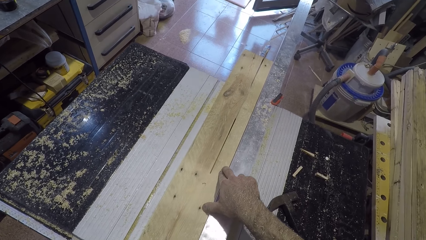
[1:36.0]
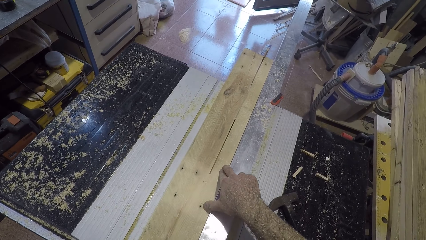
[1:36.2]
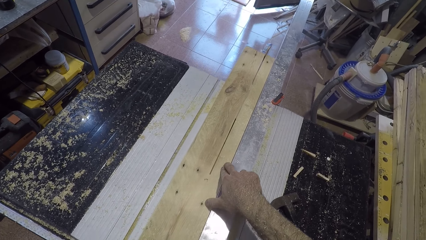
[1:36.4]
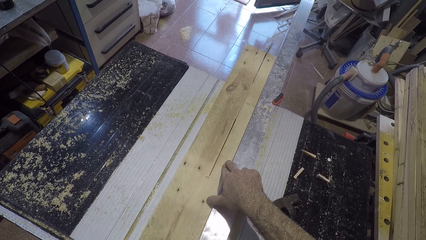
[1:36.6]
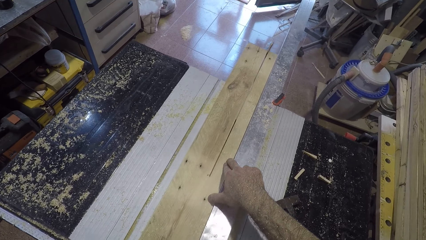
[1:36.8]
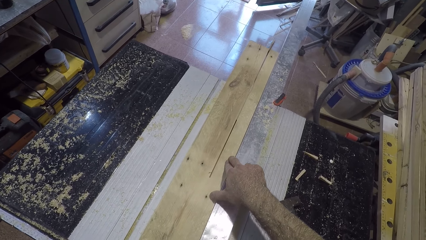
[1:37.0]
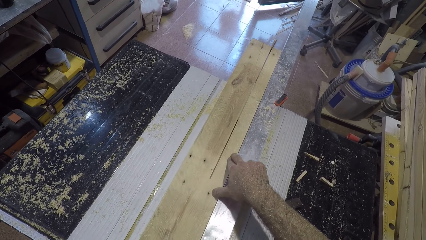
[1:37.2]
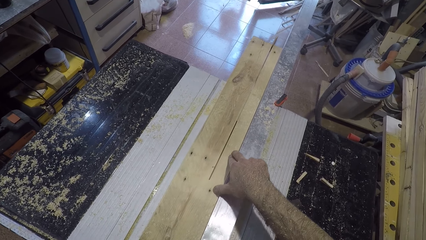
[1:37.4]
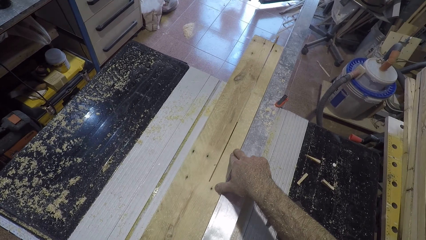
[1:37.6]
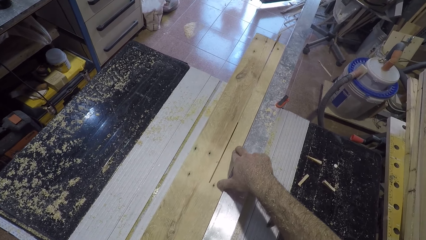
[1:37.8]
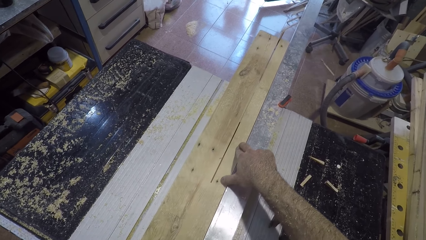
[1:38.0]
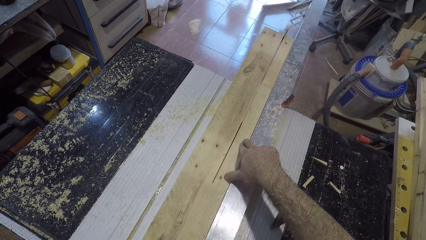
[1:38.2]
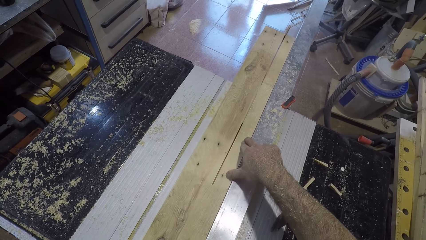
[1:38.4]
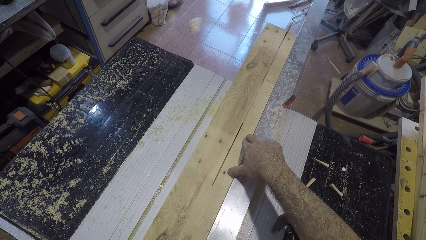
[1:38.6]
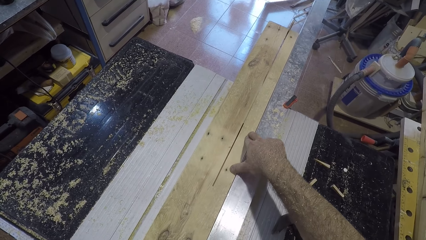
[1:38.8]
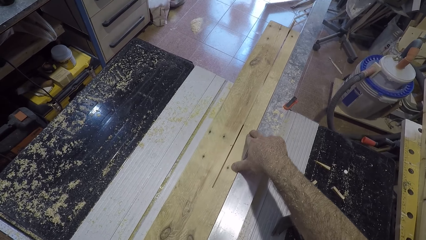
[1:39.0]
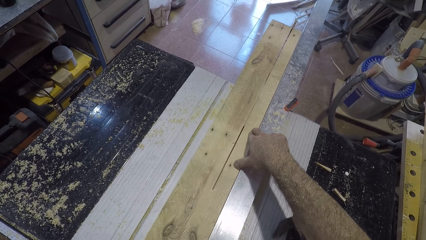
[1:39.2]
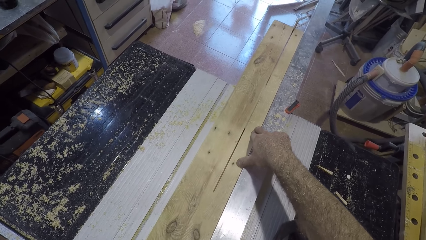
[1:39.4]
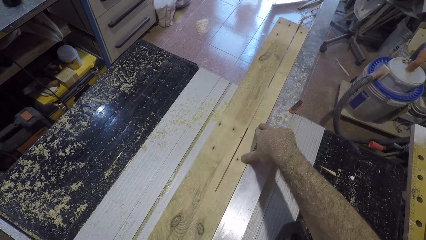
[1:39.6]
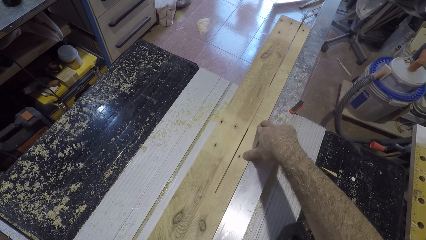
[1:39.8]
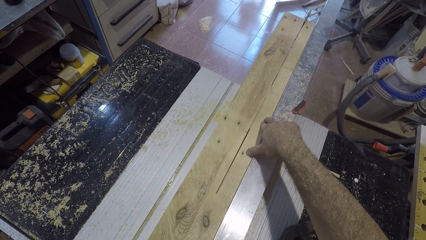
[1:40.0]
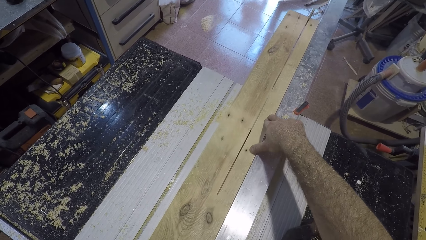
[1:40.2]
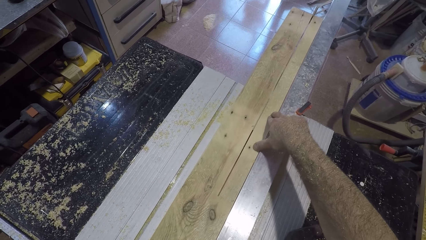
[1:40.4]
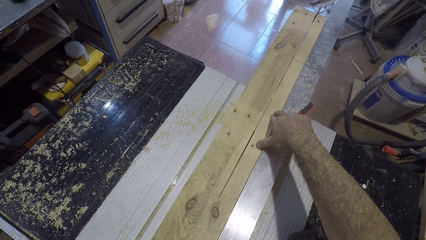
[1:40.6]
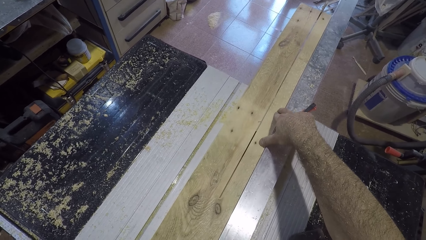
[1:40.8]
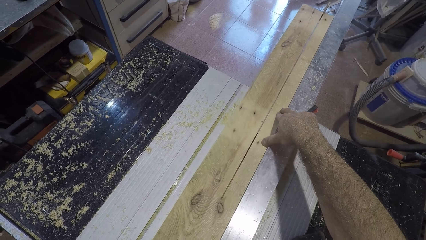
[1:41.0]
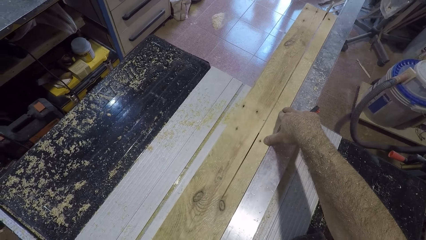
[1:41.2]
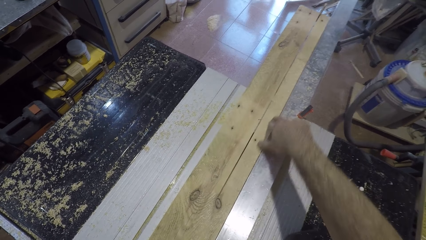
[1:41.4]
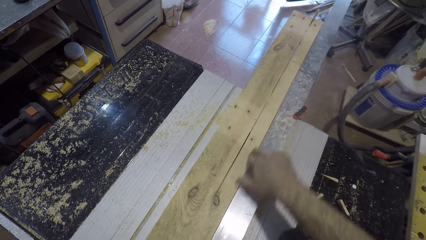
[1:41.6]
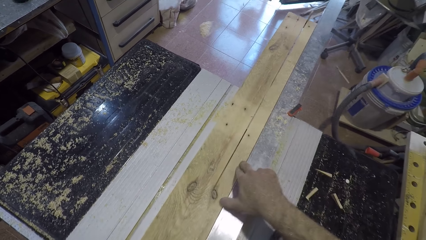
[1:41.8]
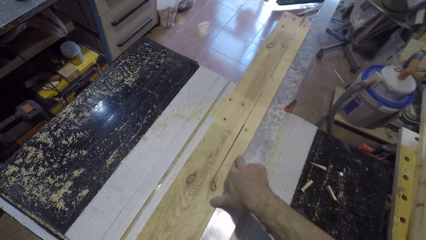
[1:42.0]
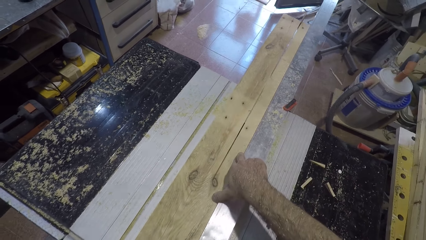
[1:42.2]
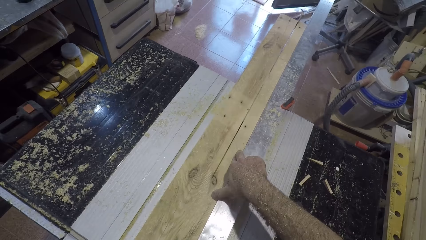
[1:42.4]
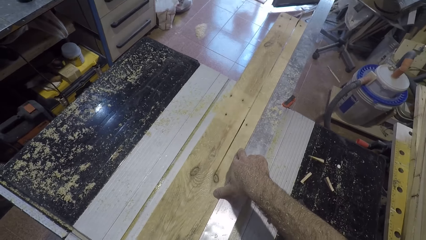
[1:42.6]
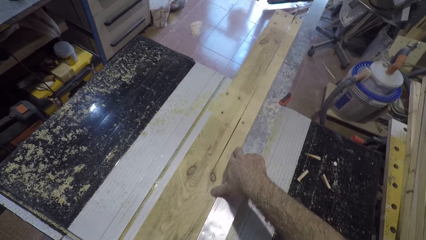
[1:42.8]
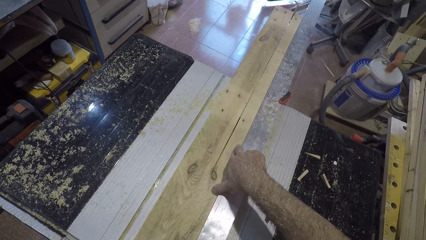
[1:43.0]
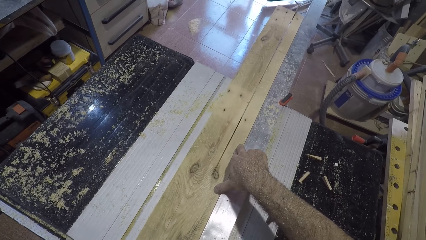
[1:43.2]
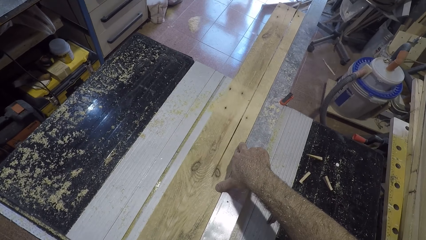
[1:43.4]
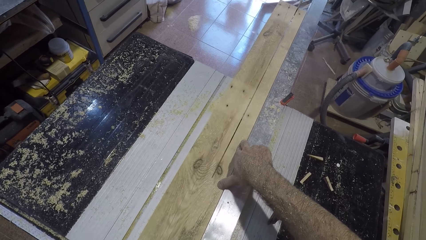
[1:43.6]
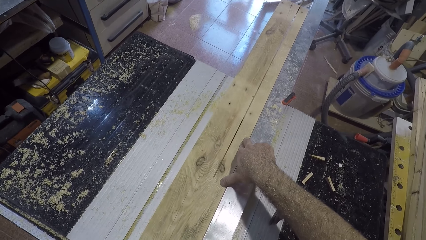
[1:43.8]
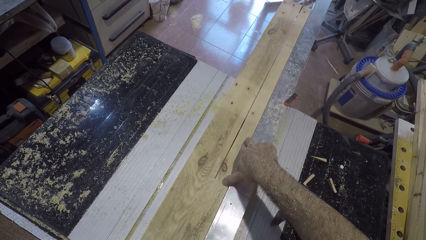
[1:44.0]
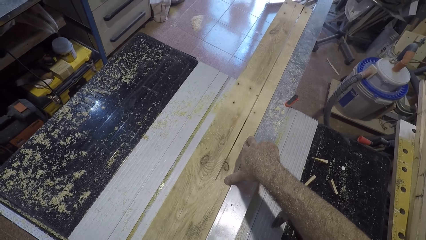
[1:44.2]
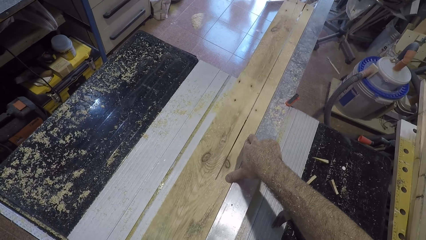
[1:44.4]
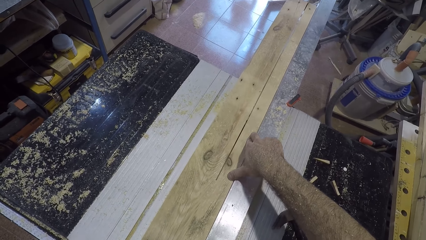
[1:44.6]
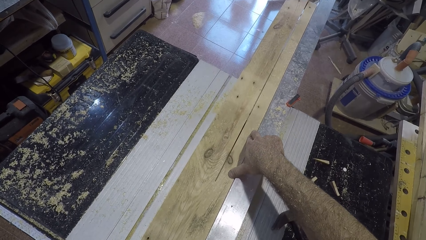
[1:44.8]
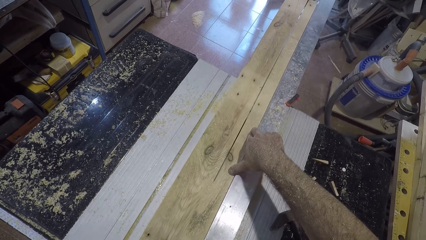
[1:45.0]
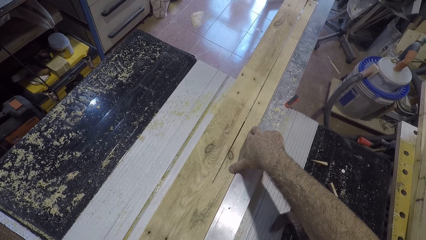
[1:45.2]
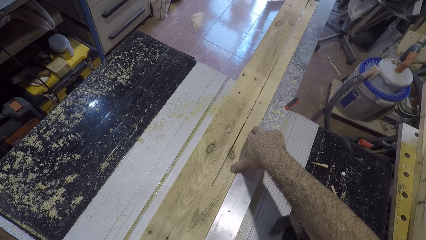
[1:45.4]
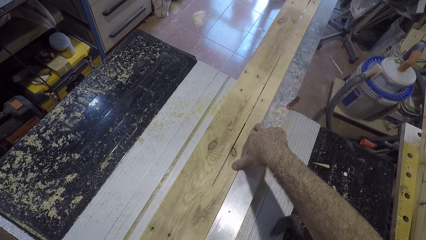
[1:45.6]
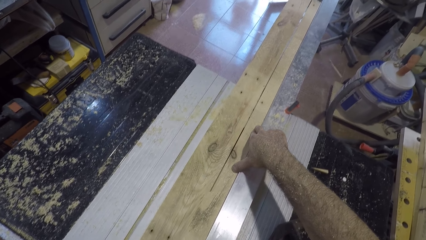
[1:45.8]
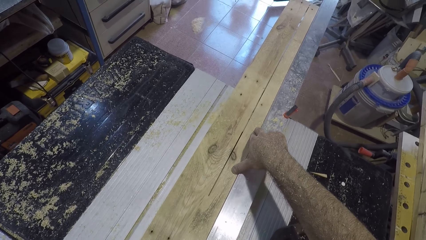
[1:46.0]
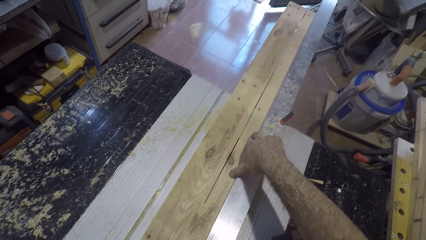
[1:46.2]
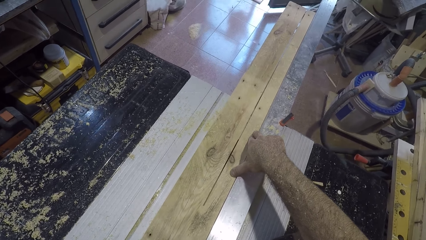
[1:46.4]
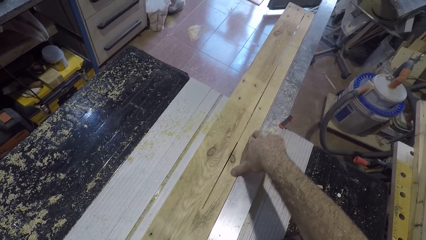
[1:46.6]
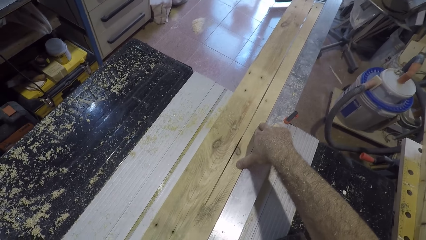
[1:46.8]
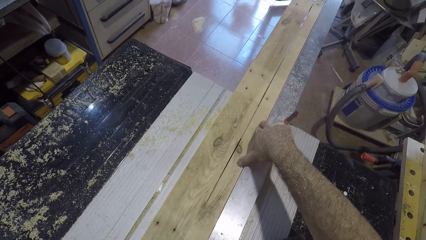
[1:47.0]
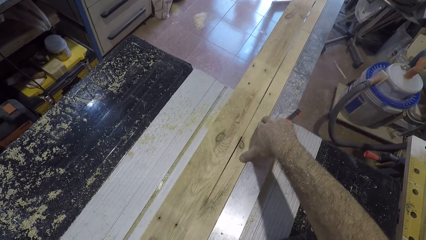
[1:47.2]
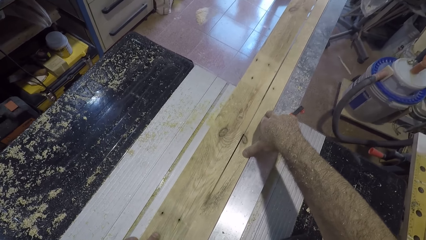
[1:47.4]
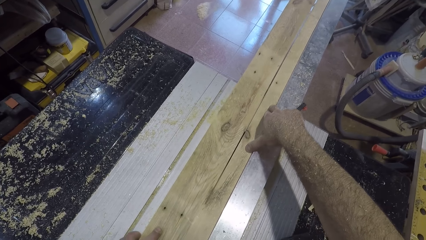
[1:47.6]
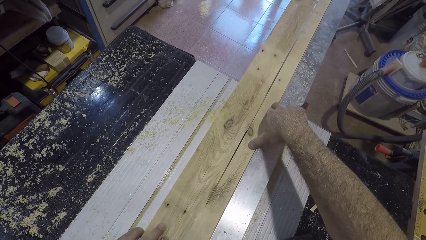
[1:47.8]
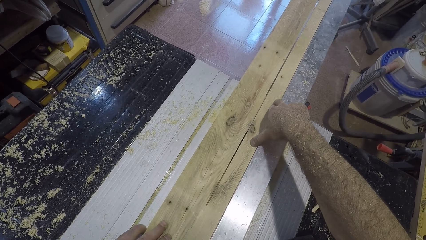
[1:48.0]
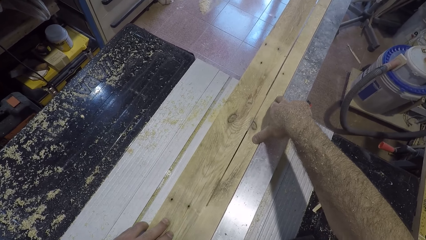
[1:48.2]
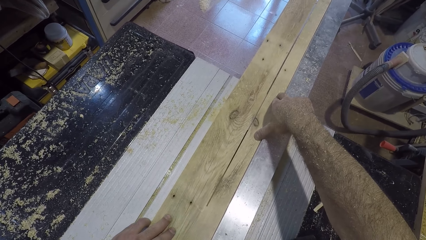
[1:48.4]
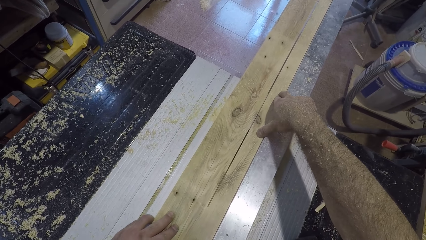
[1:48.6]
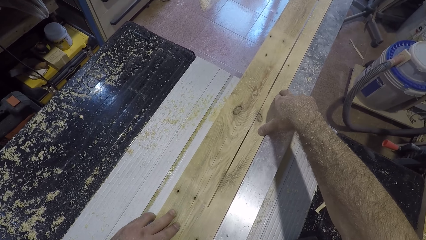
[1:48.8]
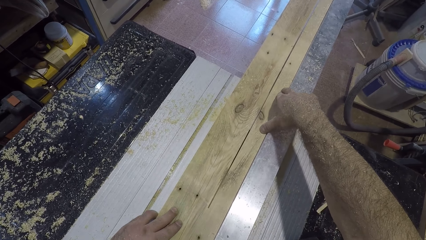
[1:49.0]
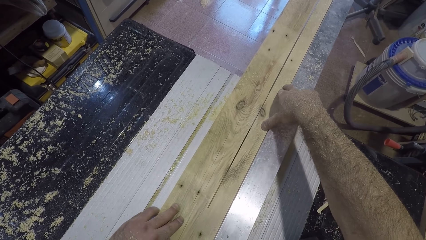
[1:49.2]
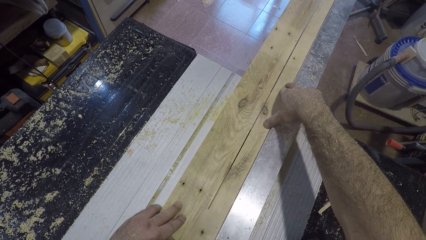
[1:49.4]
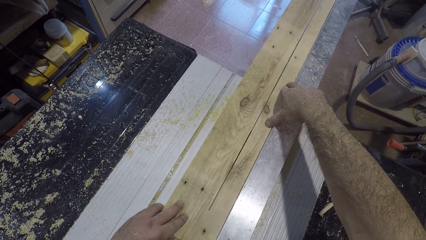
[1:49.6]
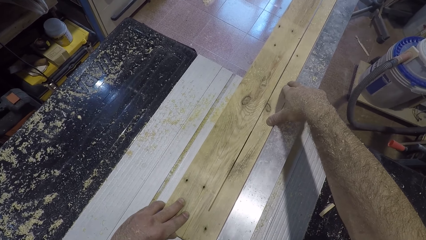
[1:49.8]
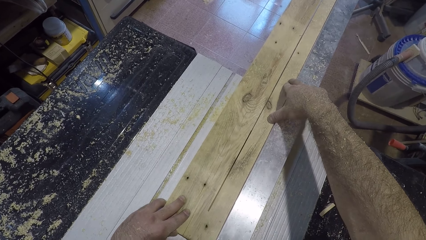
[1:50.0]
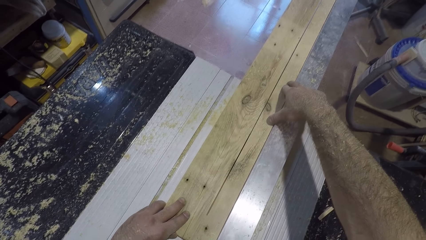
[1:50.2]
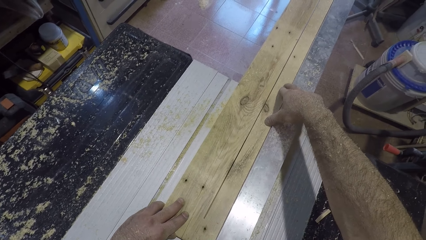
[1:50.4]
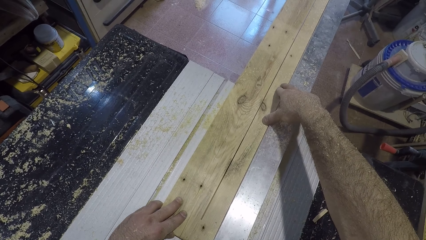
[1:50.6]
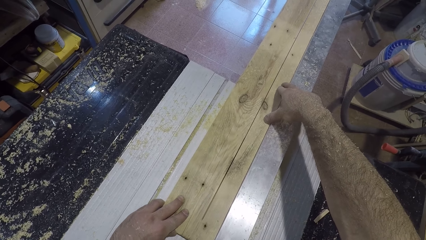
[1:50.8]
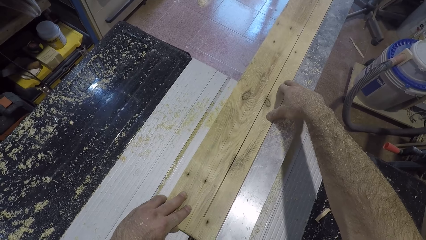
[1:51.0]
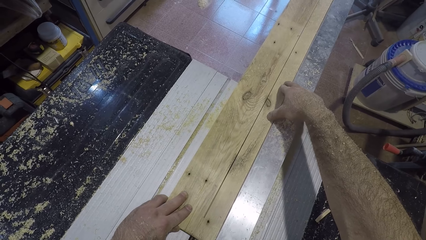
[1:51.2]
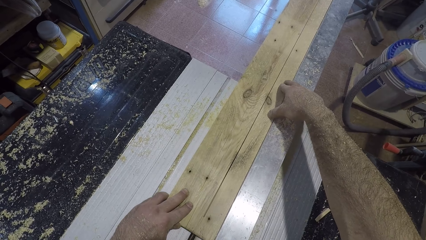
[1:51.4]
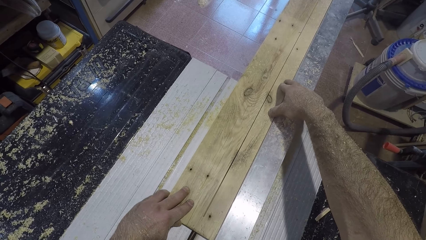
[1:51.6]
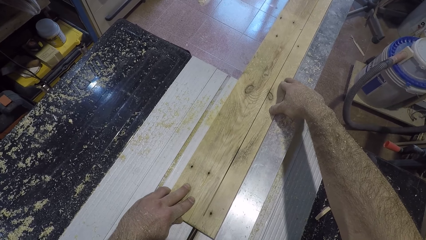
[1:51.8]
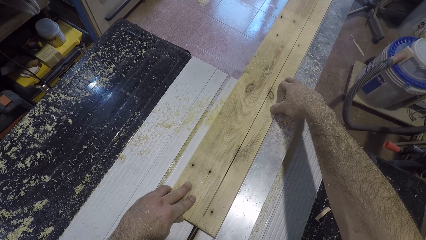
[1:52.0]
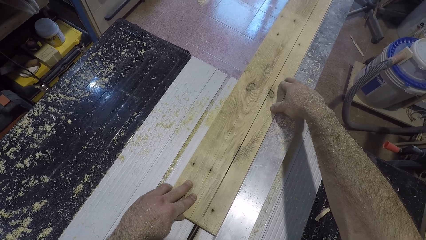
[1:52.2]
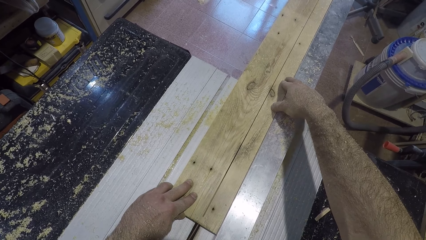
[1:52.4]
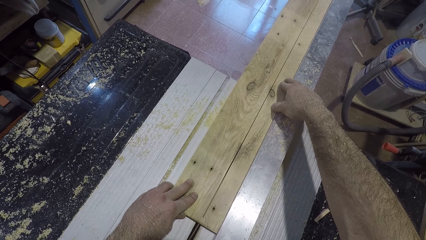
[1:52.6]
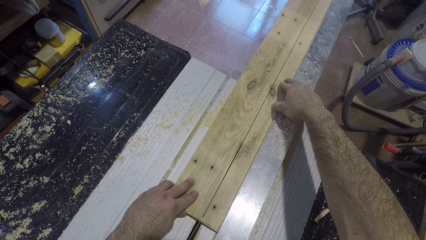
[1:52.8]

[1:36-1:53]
The camera wearer adjusts his right hand on the plank of wood. He moves his right hand backwards. He cuts the piece of wood with the electricity table saw wood cutter.
